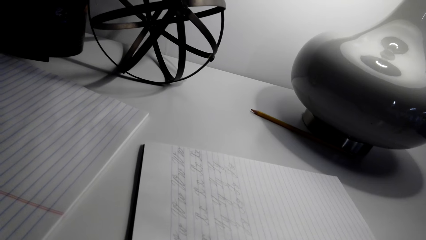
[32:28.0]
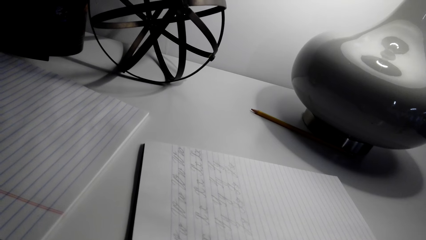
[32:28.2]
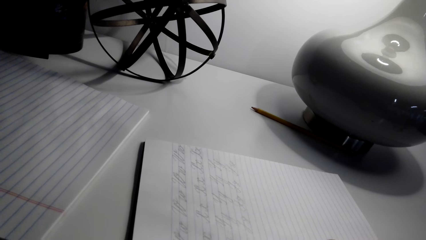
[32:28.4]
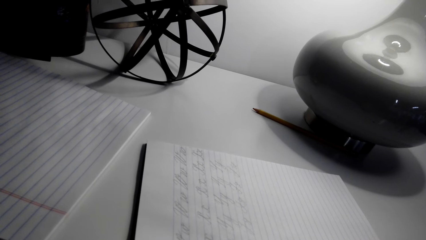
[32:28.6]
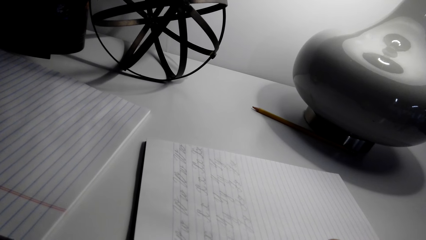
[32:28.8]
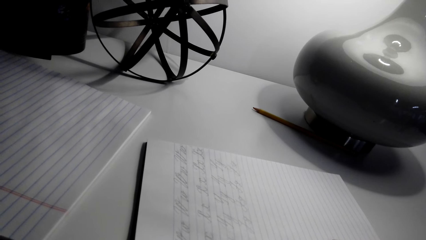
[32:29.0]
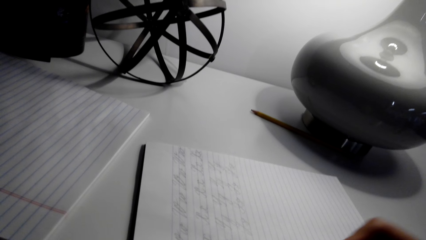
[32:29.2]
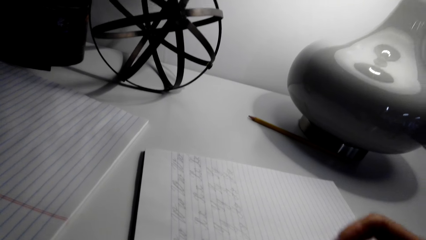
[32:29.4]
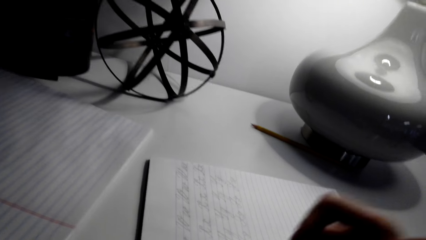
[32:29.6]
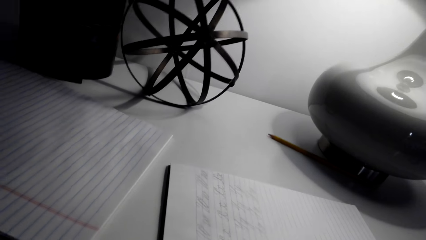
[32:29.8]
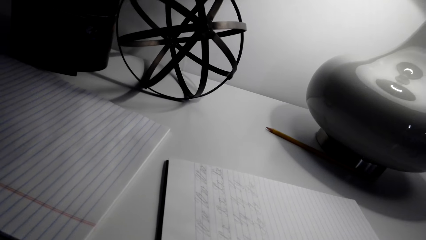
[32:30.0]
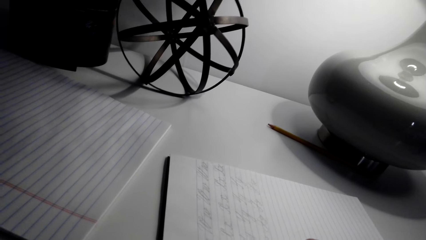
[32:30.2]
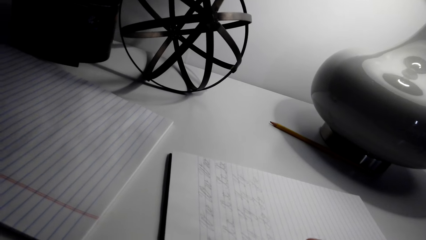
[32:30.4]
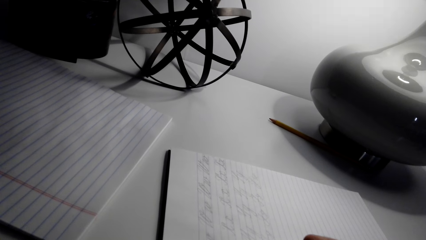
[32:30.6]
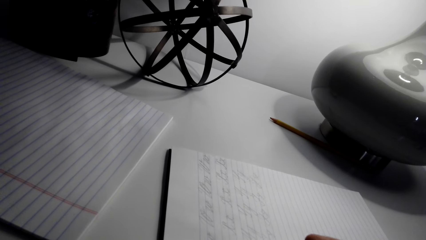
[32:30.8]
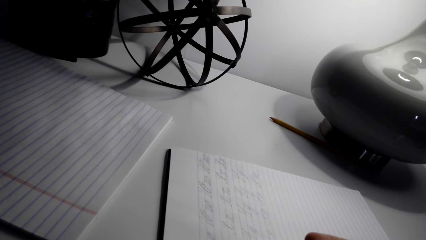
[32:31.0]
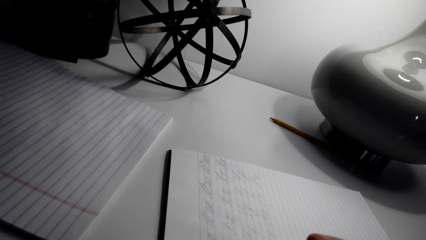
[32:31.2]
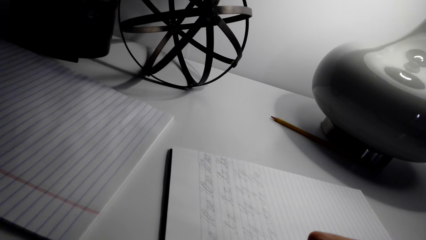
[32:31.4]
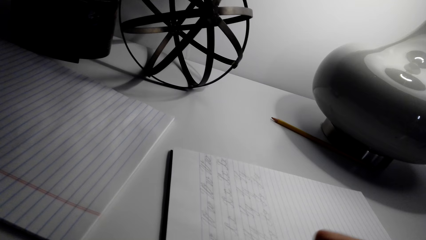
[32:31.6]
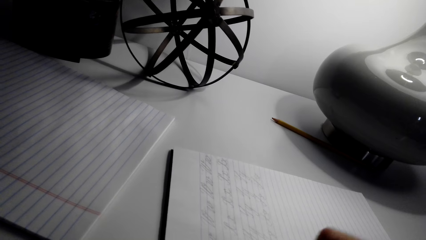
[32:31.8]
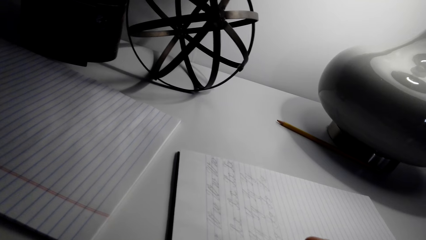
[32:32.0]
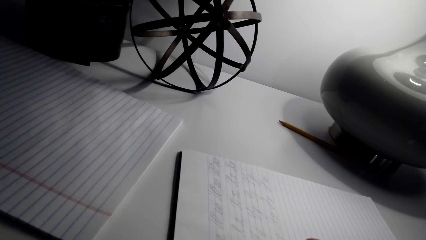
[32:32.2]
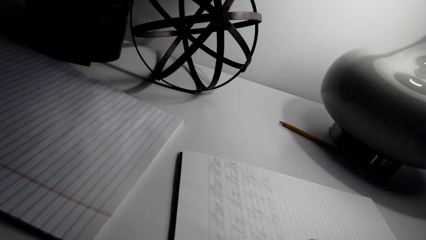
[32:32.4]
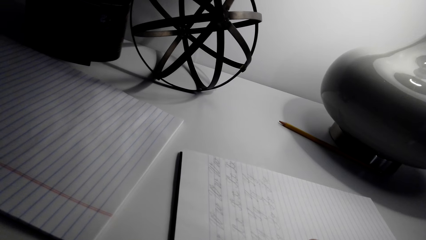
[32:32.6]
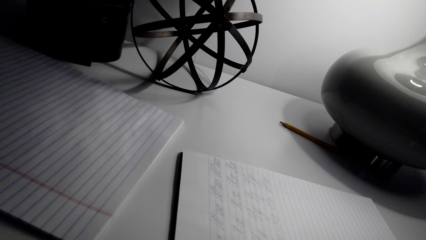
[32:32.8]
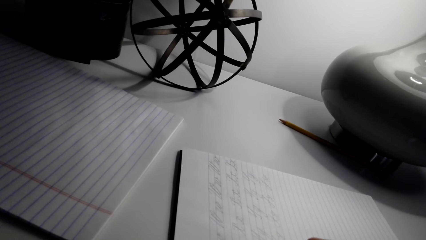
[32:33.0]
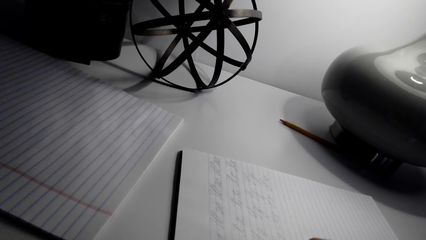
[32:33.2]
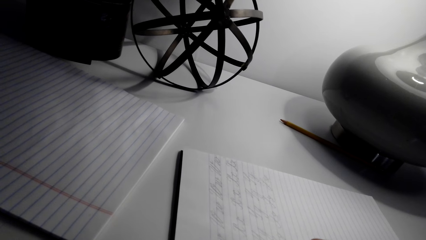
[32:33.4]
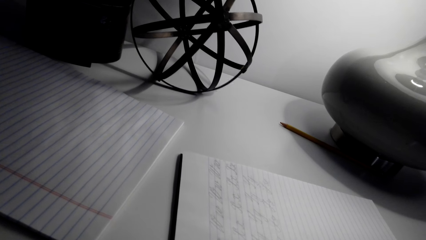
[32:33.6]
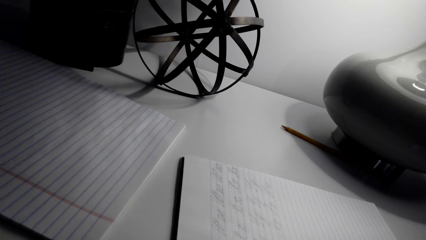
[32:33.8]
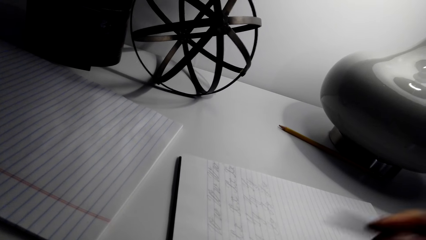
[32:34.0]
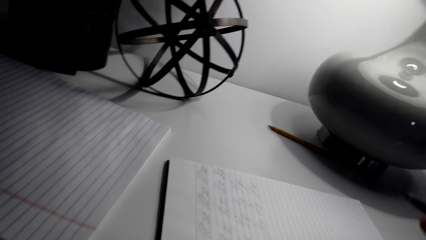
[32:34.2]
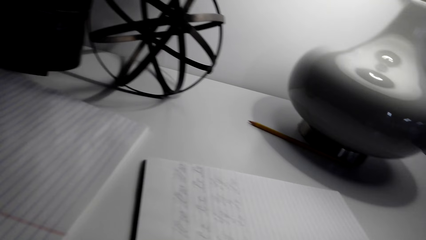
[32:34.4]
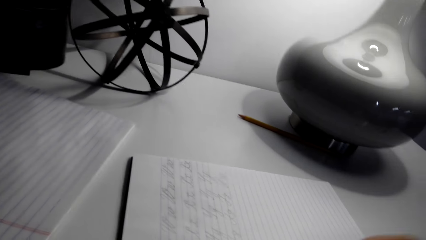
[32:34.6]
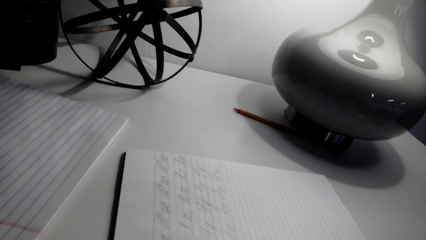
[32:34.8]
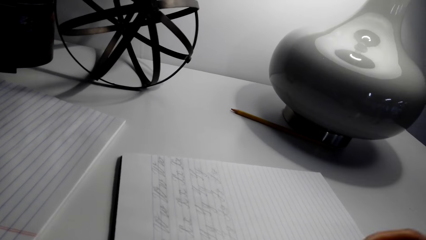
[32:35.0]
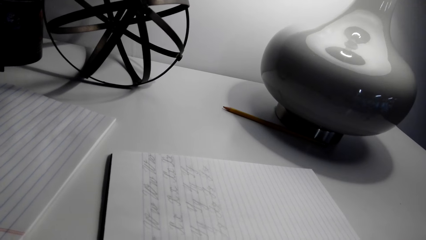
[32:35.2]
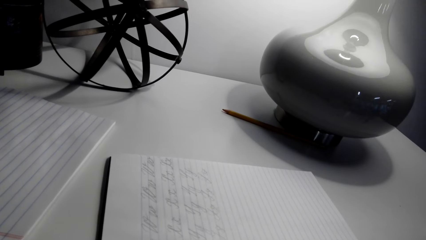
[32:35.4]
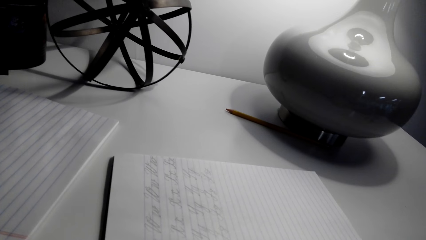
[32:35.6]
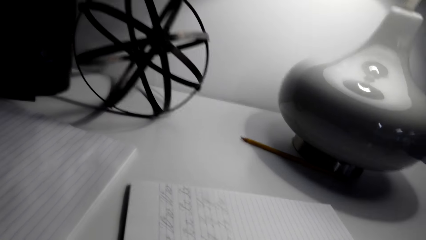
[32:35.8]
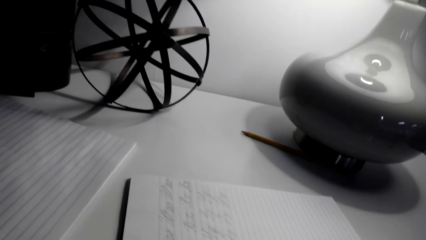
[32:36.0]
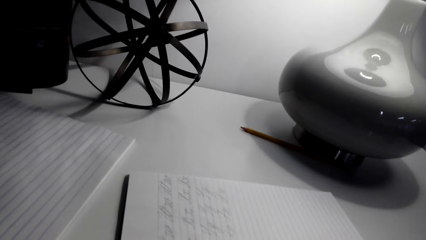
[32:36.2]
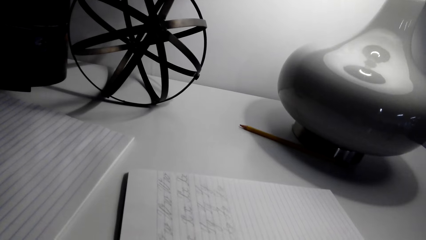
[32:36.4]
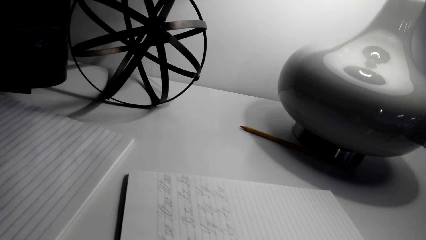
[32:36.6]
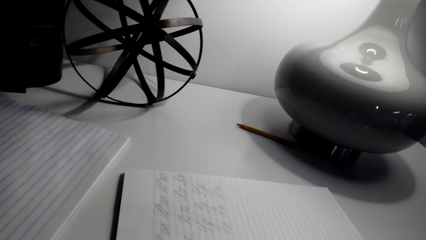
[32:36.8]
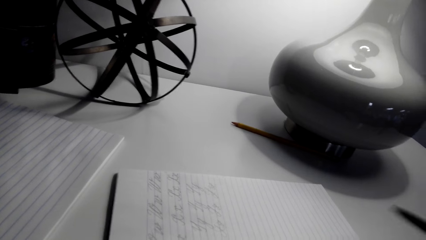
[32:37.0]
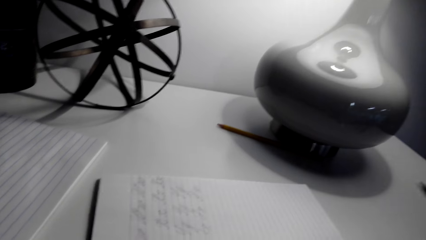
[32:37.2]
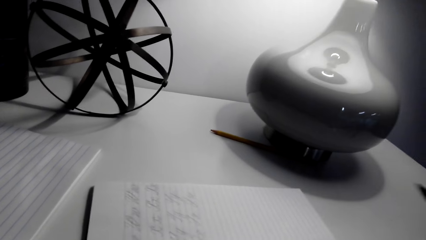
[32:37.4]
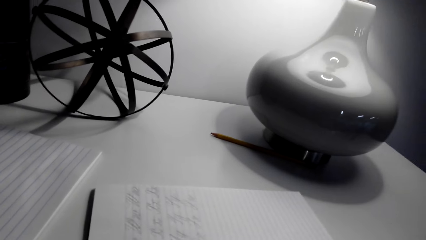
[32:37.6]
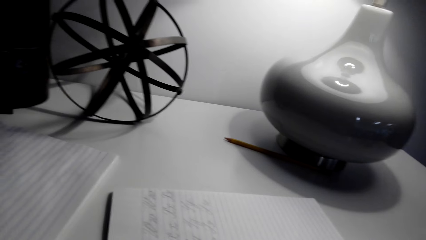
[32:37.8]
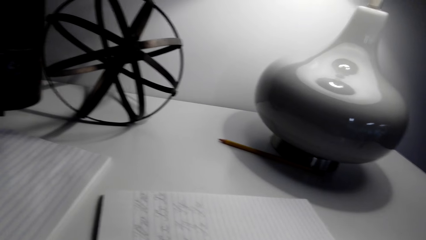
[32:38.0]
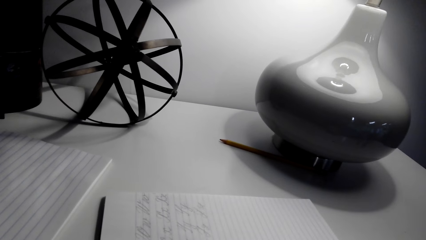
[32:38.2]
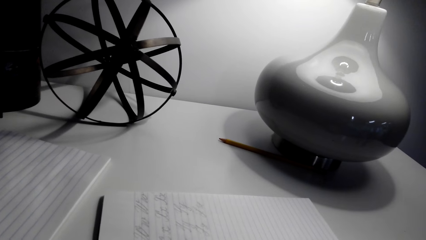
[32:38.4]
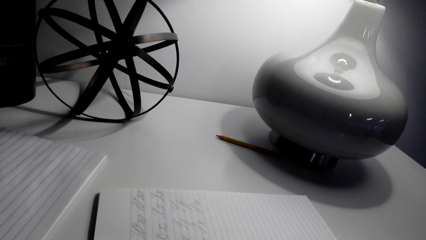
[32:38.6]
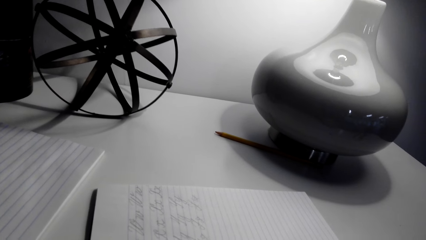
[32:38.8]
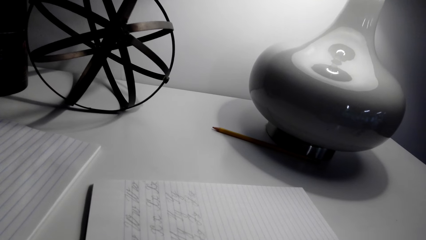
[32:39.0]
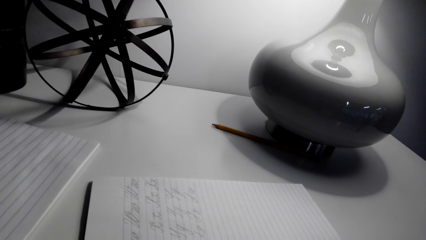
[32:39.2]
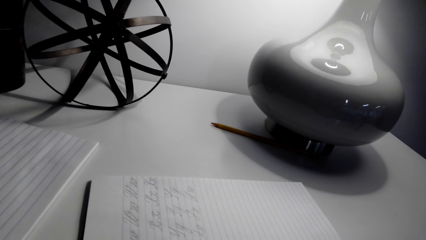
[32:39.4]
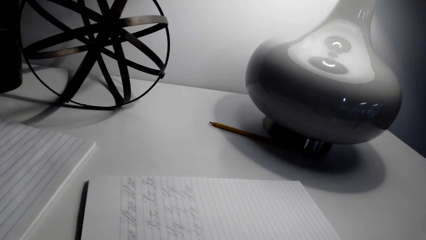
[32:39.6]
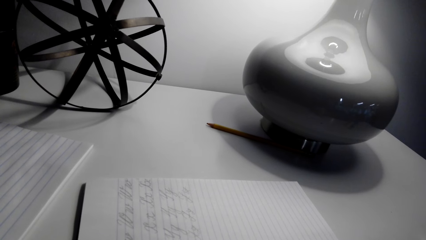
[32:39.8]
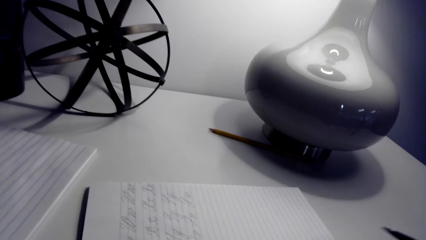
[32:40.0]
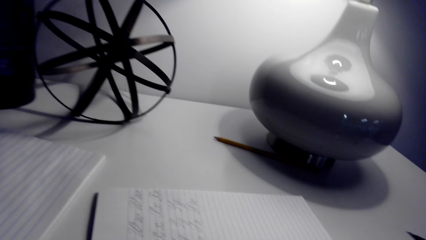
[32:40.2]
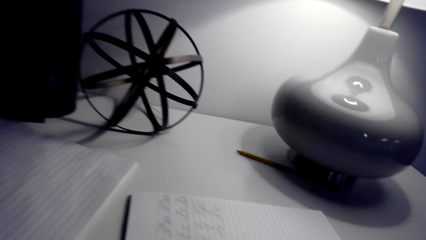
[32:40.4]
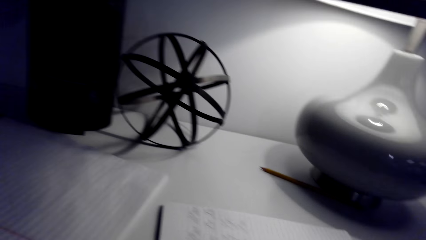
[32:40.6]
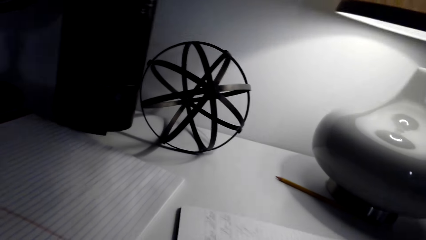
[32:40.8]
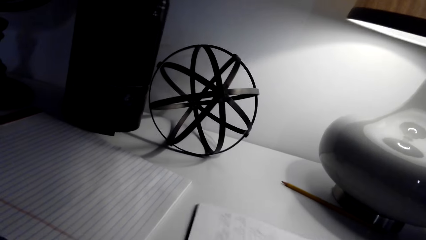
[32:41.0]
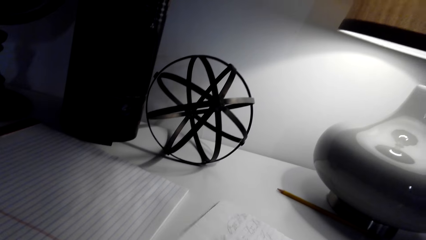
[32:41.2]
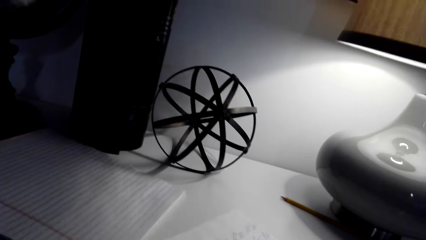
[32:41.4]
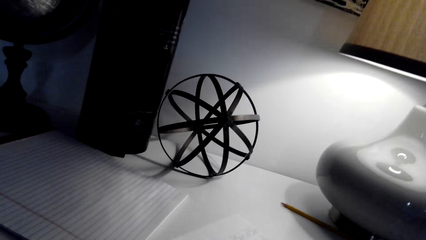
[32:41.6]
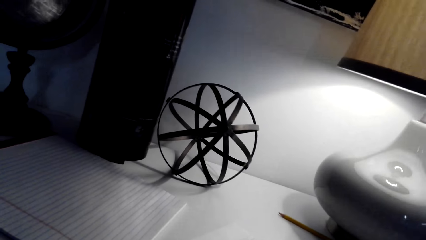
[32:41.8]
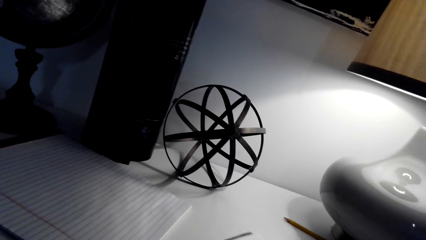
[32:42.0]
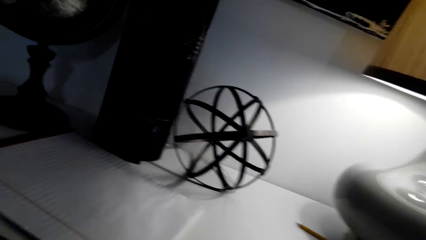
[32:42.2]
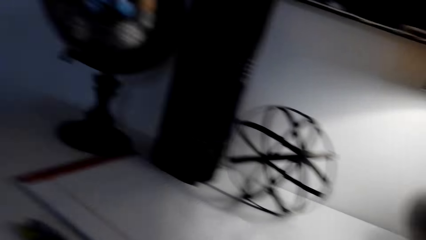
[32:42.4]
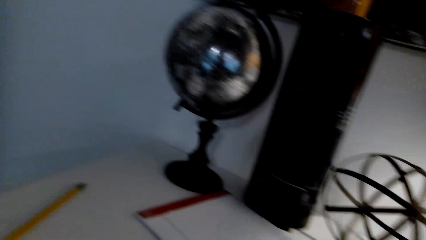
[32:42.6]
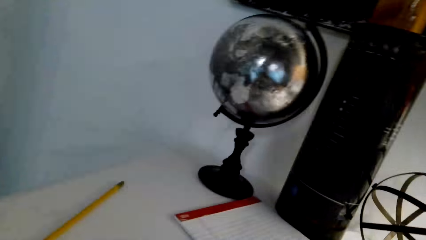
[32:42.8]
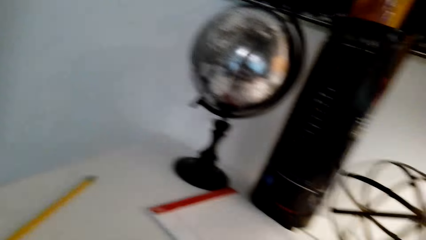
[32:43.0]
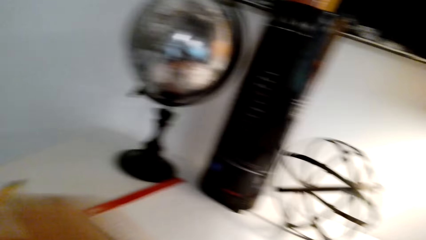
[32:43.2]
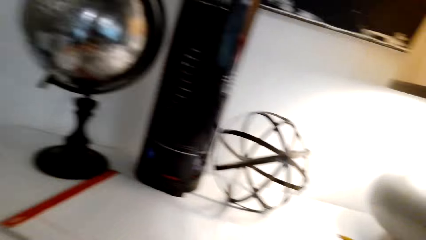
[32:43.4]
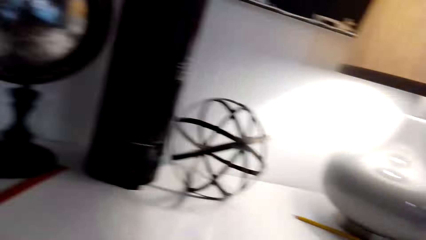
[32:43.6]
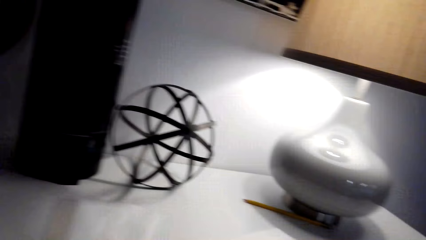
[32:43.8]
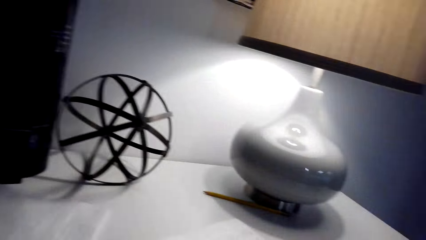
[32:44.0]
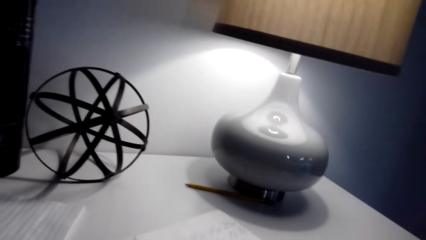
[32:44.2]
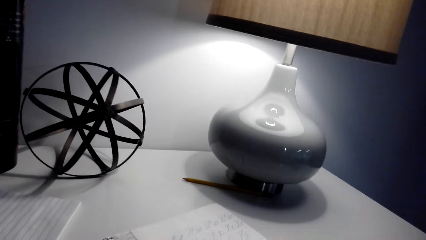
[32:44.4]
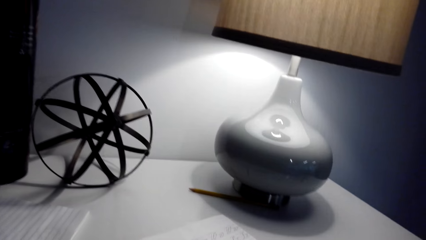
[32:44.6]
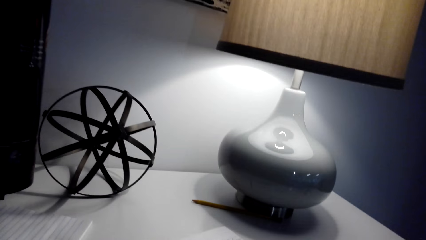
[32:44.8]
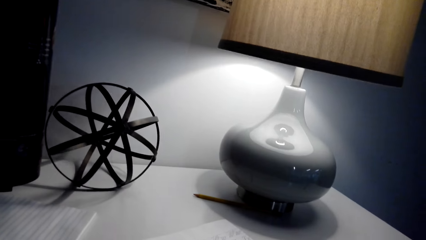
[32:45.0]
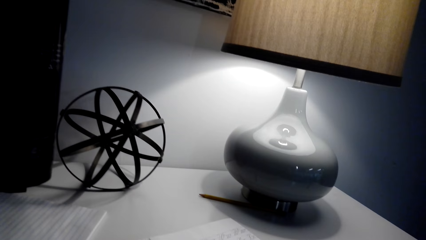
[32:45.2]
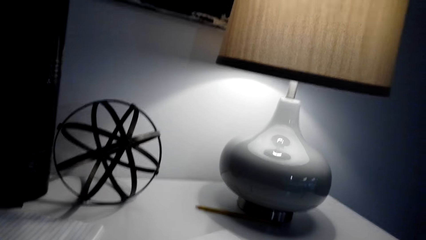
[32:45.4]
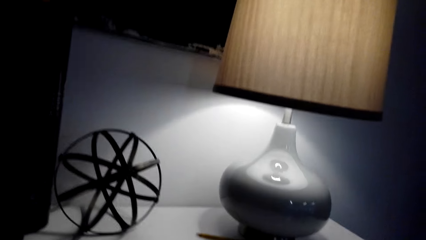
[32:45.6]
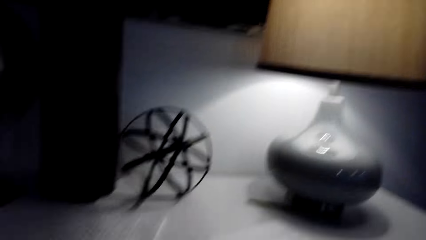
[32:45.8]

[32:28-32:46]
The camera wearer moves a hand. They write on the book with the pen. They move a hand. They look around. They interact with a person. They shake the pen. They move the pen around. They look around. They turn the book on the table. They look around.
